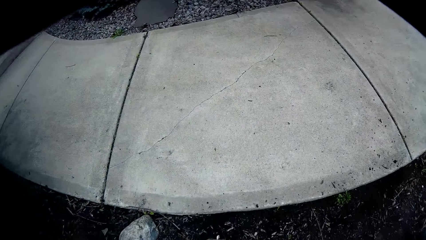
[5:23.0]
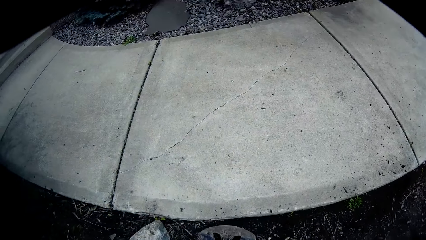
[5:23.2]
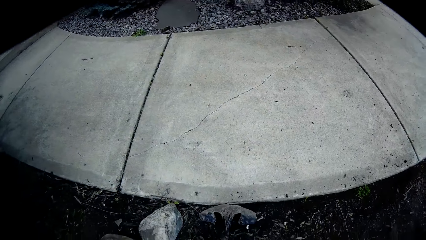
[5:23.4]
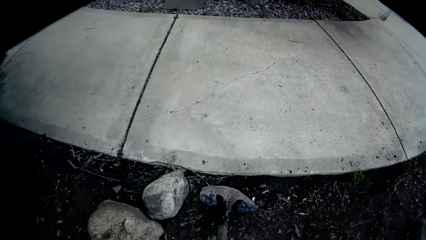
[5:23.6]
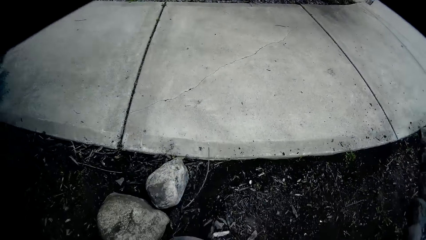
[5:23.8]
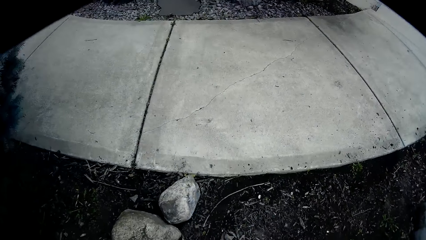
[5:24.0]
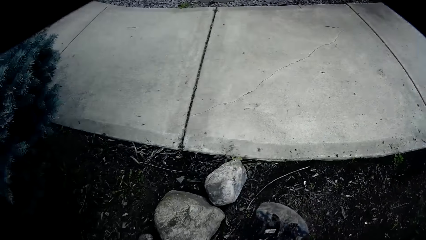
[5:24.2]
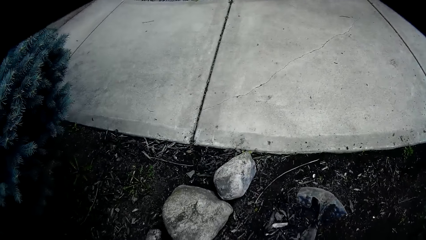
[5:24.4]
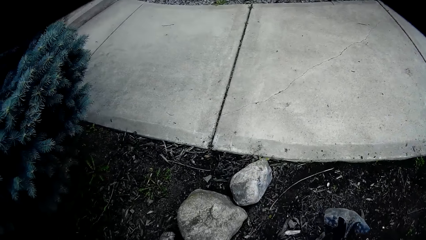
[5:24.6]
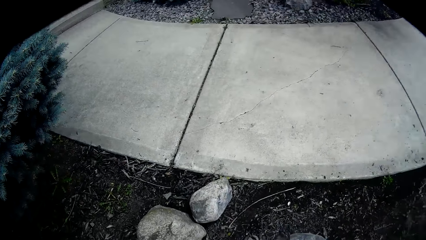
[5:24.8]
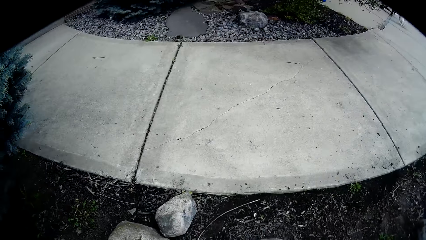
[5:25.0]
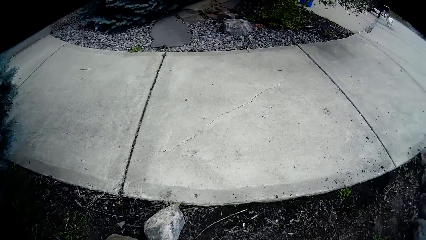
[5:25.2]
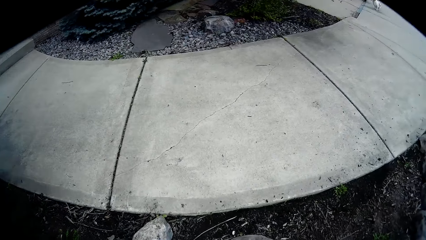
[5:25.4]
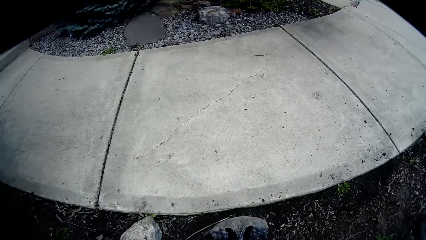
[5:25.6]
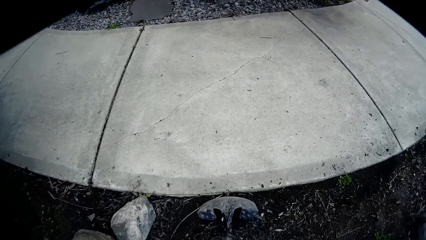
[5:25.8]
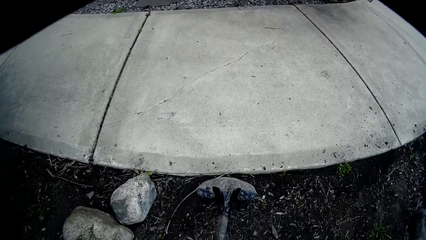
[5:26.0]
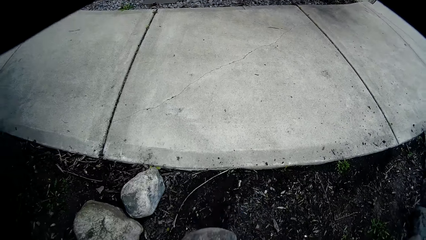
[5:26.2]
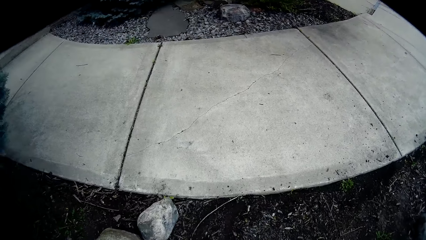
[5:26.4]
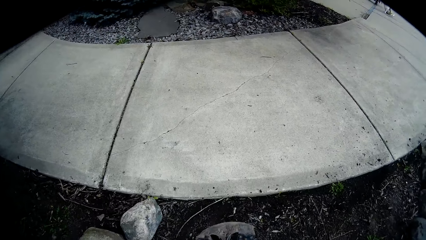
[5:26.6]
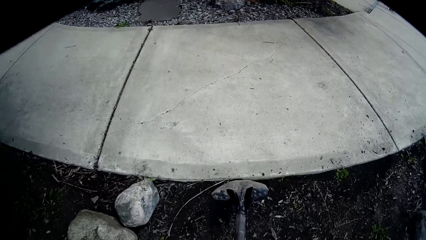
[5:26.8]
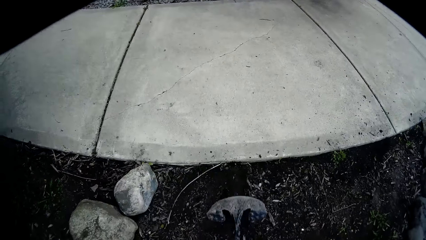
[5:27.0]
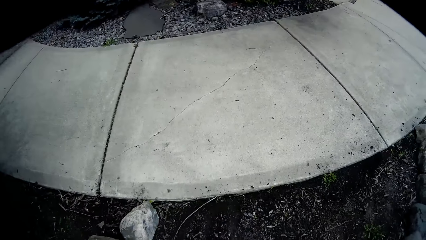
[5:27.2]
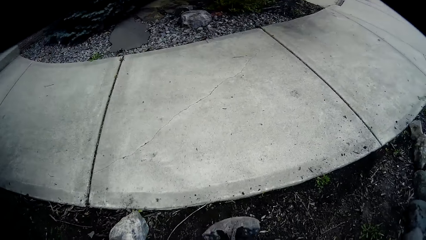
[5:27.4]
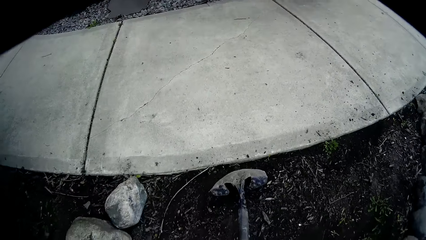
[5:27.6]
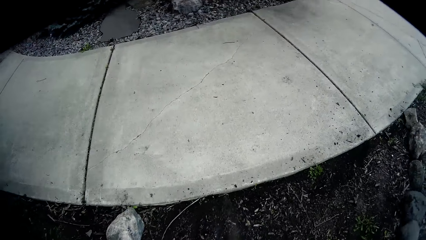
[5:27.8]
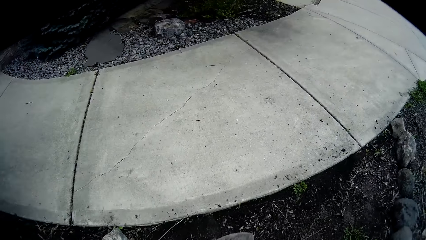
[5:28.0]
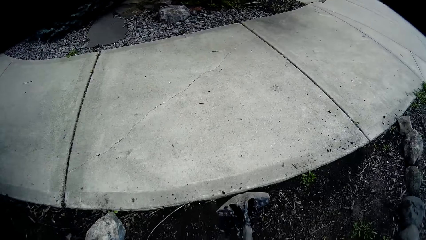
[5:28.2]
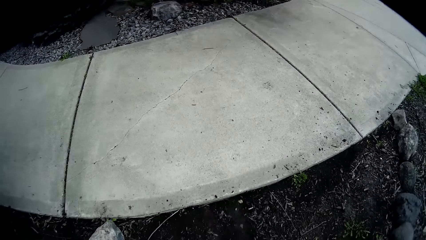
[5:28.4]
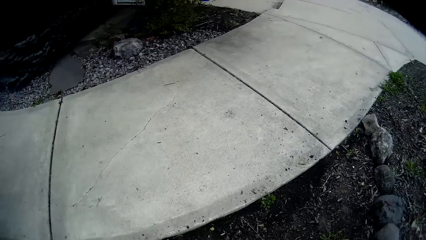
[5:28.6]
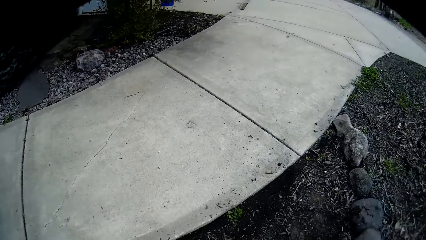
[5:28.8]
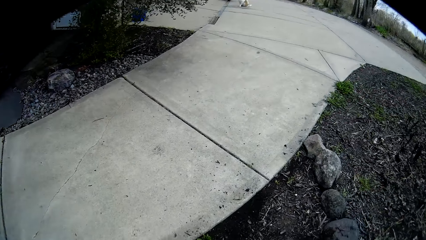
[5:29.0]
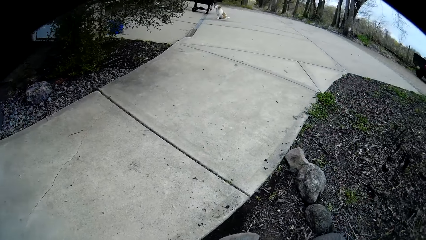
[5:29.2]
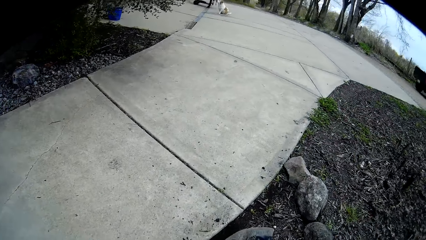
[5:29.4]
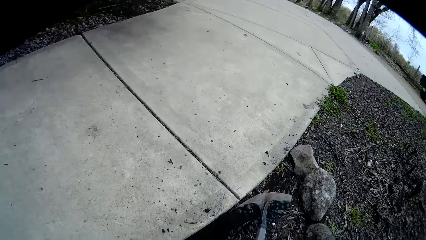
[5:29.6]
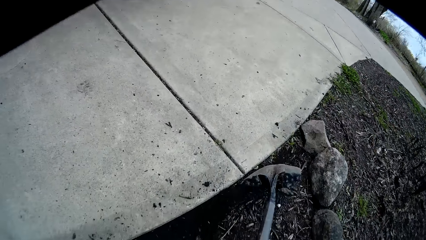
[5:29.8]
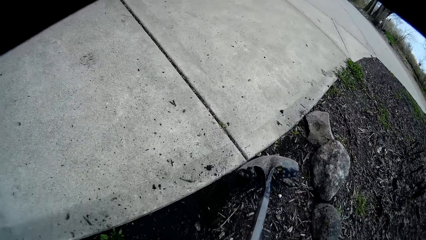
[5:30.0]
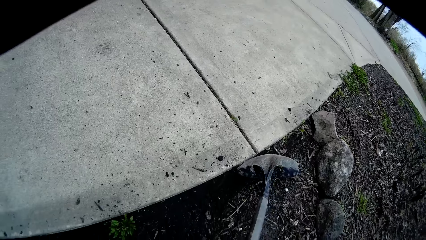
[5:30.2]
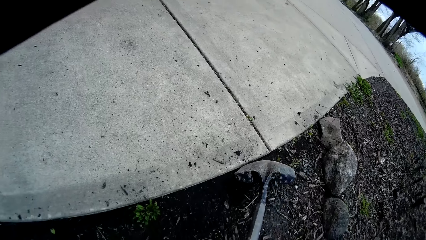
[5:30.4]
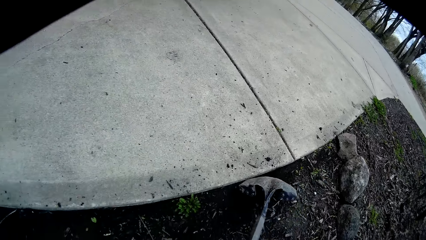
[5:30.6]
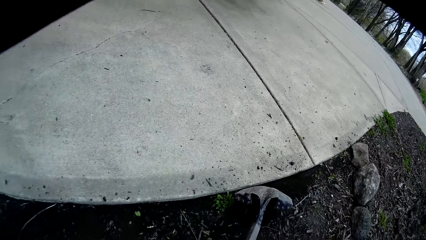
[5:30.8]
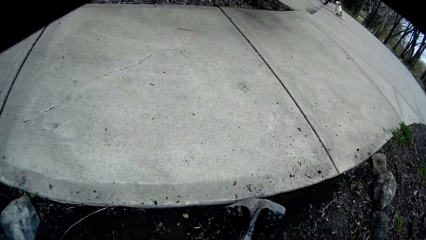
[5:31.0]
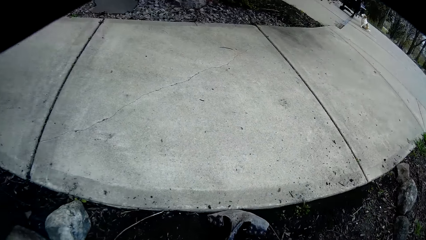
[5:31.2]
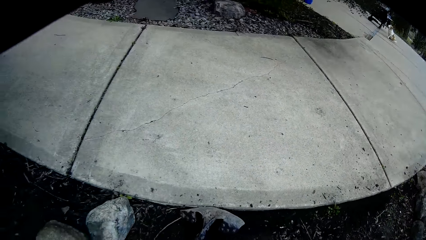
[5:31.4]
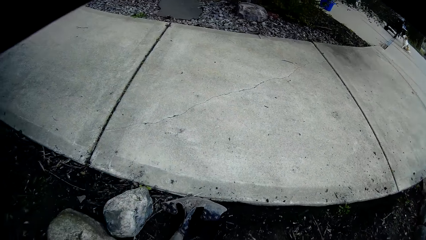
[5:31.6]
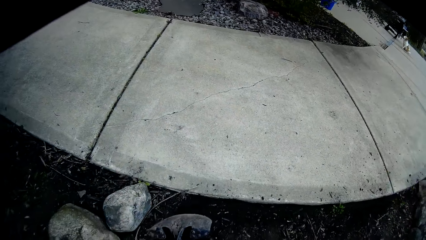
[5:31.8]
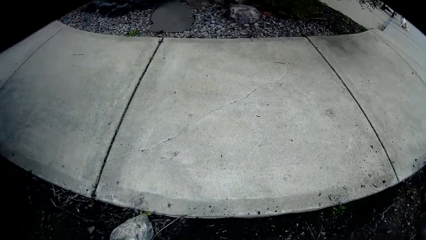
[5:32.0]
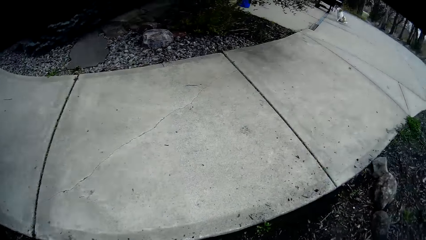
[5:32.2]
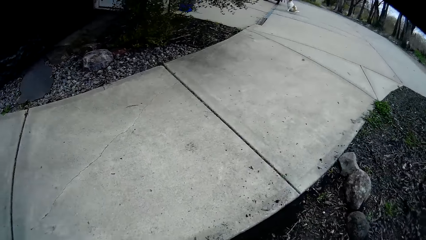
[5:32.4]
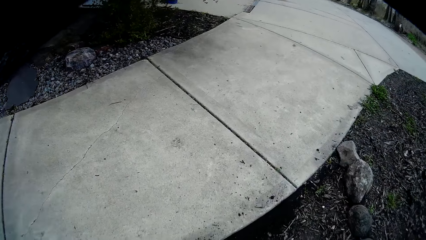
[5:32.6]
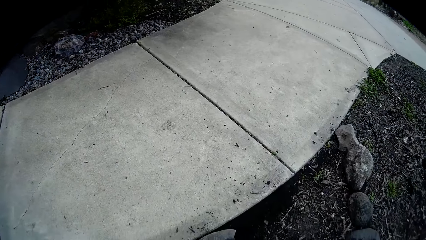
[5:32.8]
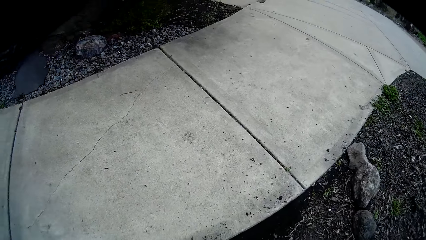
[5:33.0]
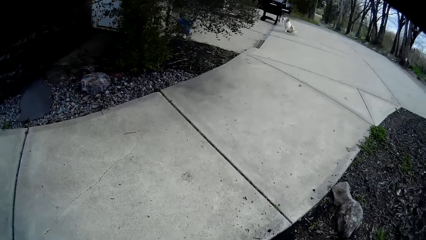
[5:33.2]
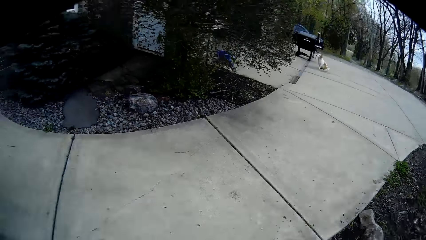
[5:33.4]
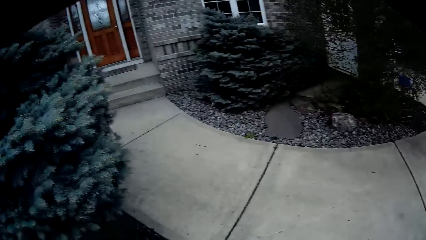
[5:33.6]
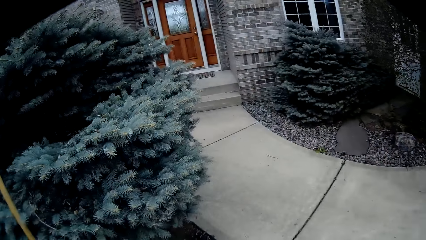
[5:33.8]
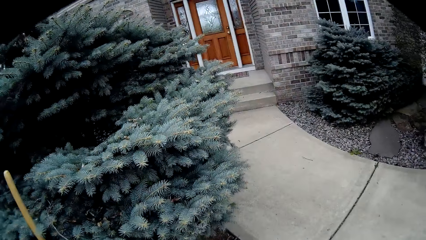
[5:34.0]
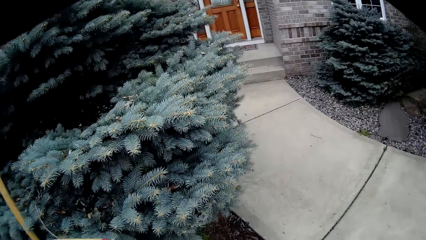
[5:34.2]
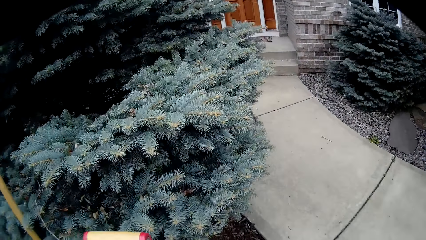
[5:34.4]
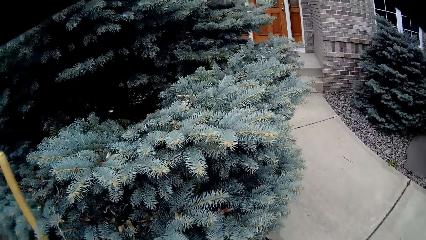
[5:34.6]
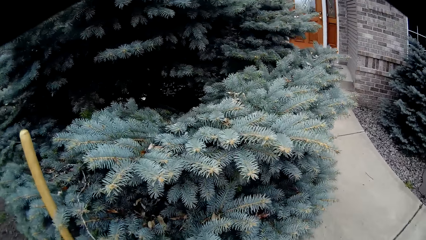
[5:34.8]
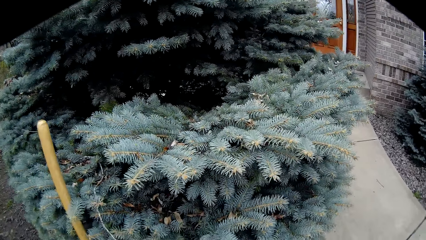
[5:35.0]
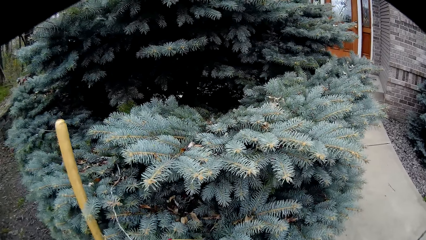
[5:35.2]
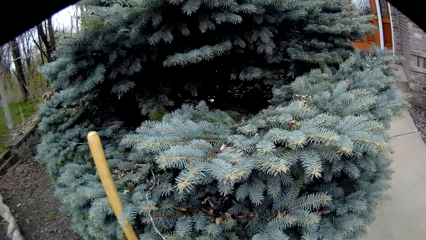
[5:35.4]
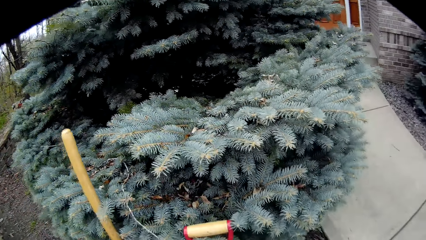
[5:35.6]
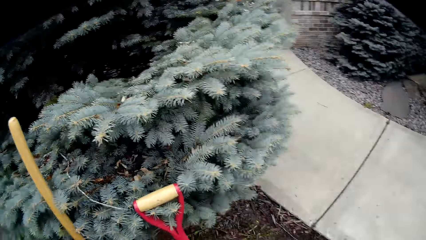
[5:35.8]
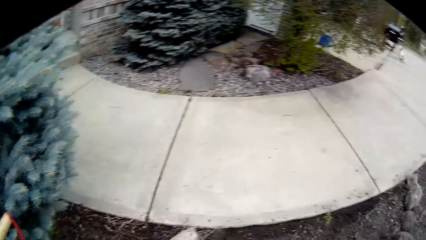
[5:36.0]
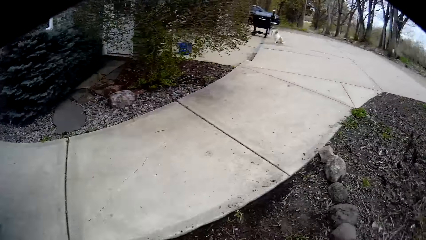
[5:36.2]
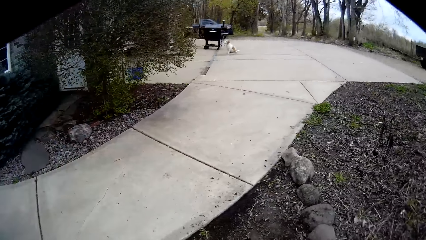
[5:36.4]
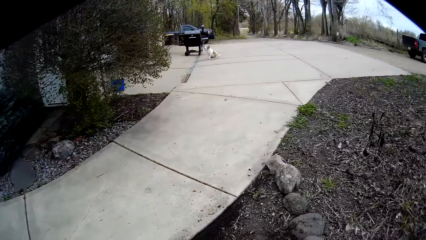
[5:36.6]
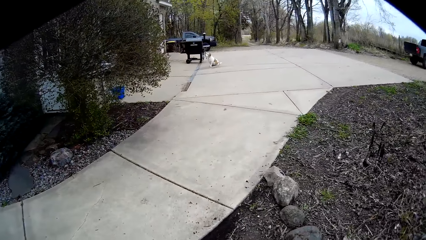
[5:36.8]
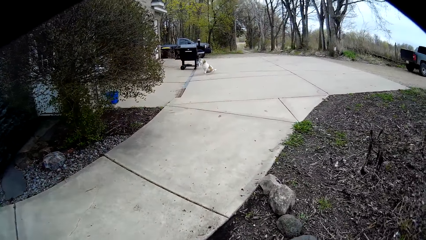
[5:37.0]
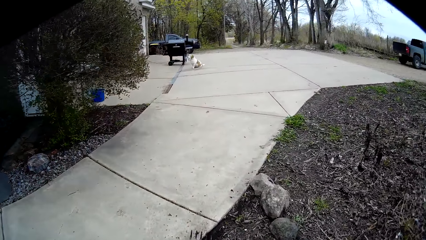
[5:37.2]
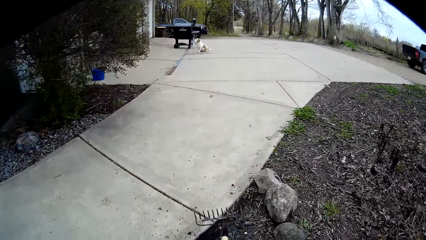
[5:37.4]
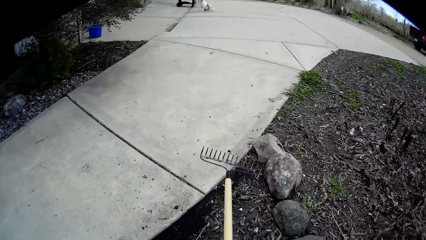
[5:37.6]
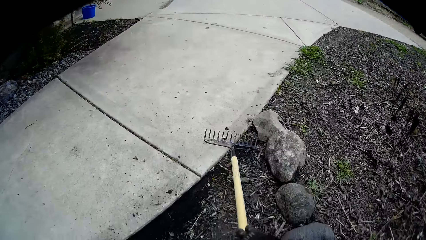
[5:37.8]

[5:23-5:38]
The camera wearer drops the shovel on the floor with his left hand. He sweeps the ground with the rake in his right hand. He digs with the rake.
